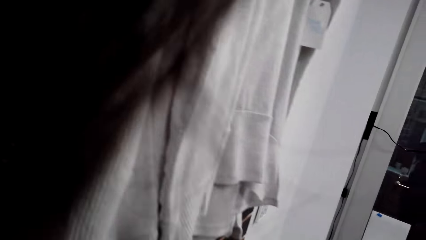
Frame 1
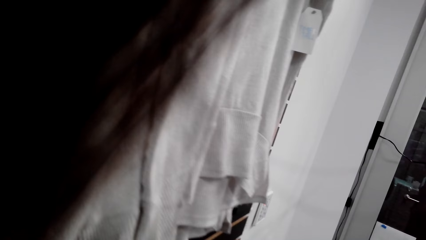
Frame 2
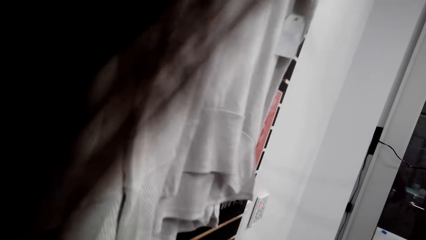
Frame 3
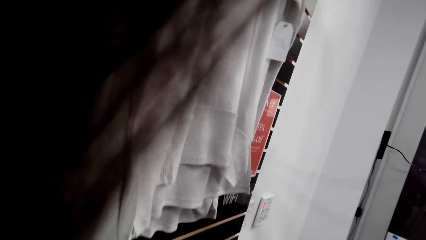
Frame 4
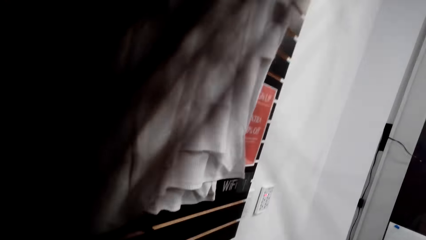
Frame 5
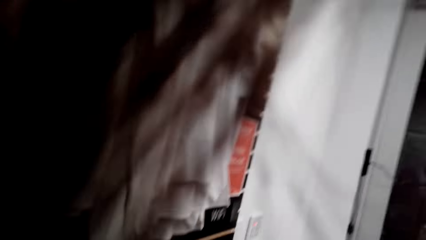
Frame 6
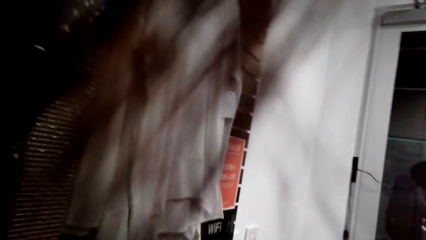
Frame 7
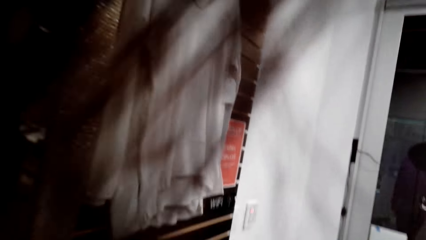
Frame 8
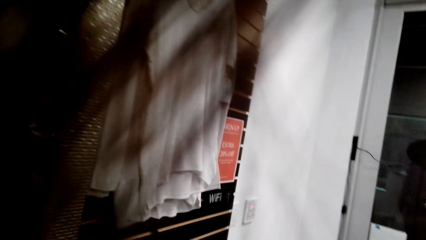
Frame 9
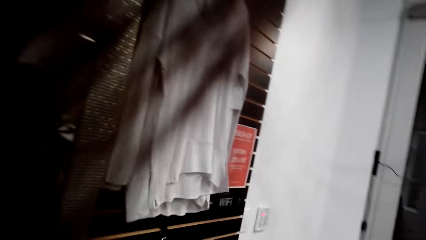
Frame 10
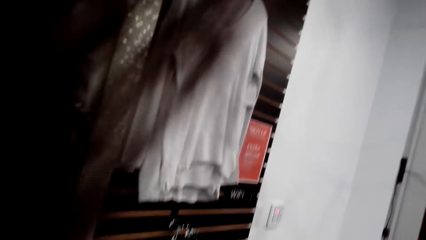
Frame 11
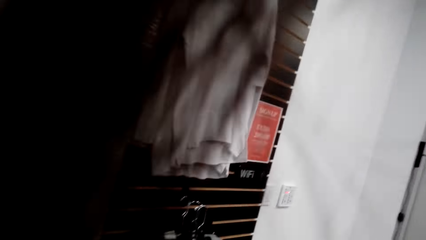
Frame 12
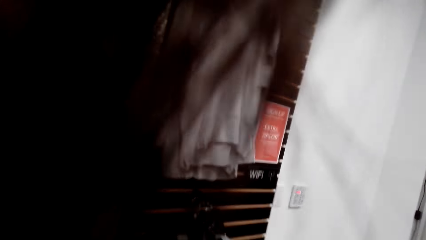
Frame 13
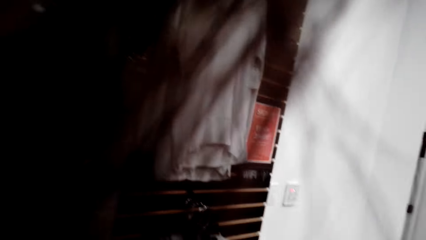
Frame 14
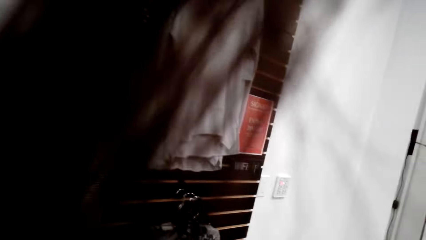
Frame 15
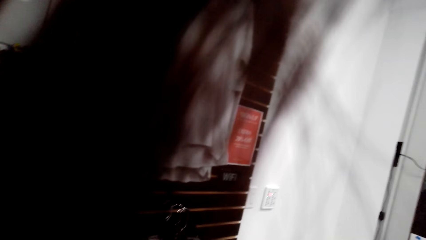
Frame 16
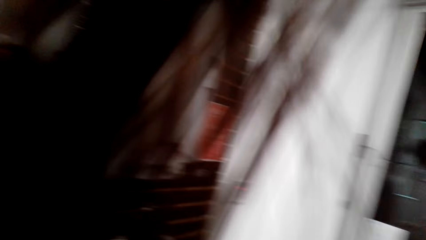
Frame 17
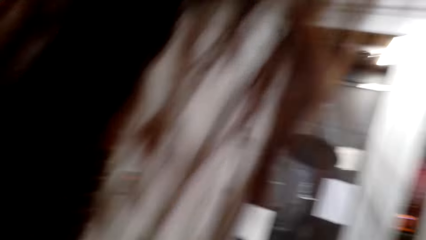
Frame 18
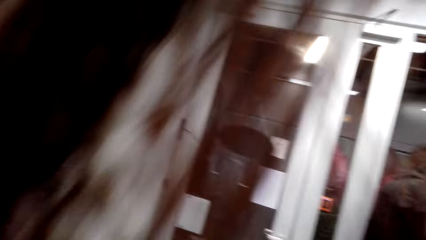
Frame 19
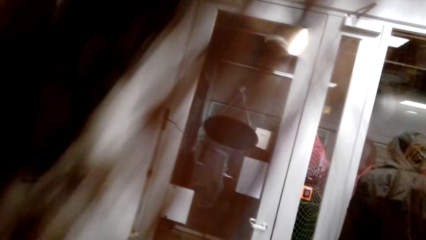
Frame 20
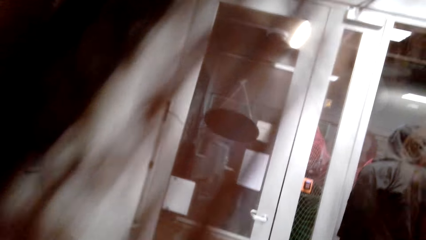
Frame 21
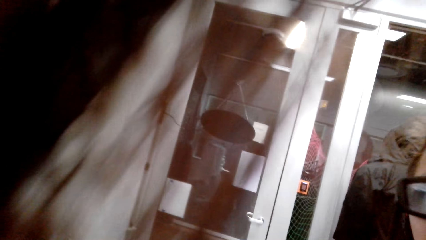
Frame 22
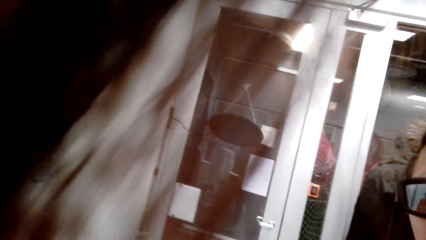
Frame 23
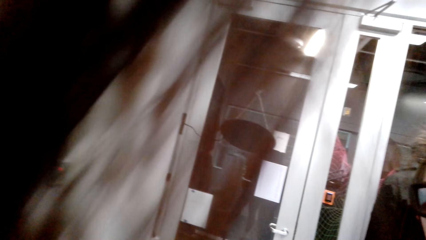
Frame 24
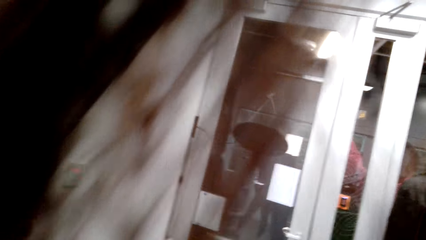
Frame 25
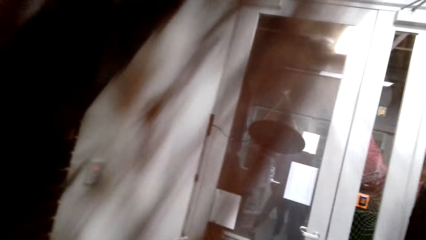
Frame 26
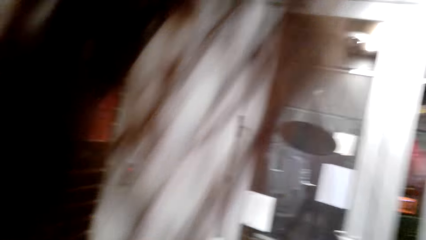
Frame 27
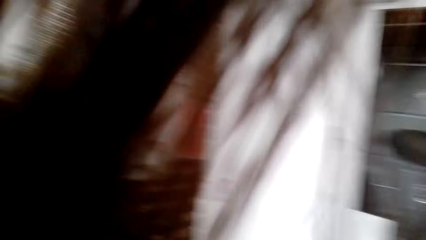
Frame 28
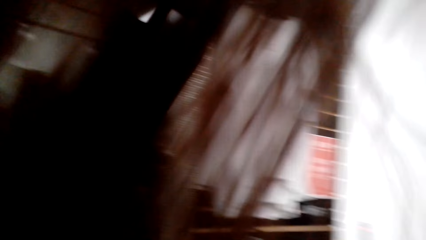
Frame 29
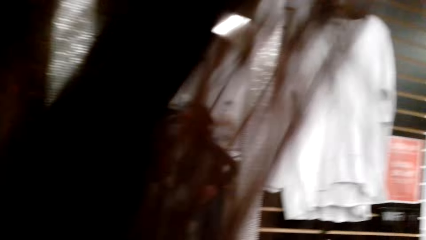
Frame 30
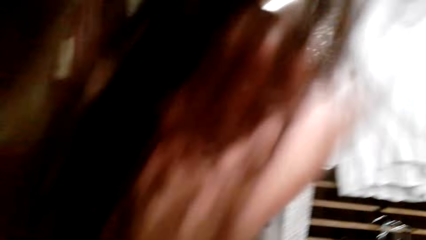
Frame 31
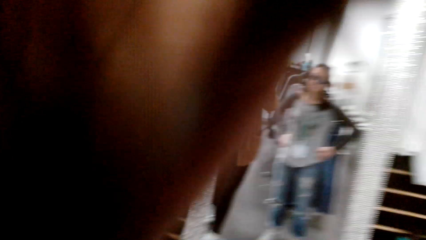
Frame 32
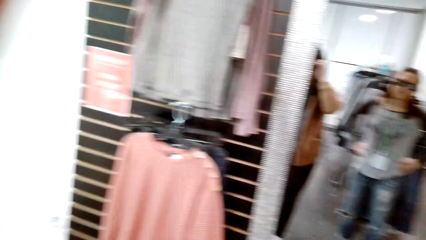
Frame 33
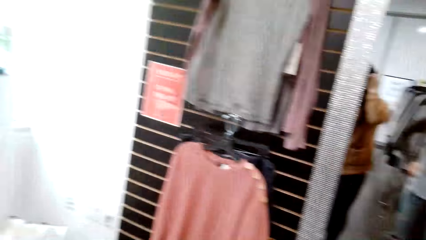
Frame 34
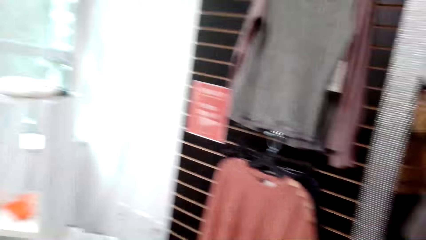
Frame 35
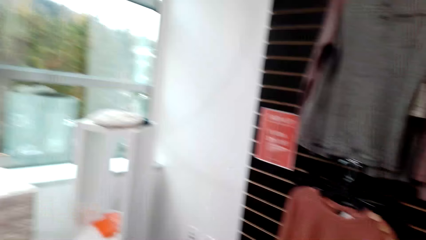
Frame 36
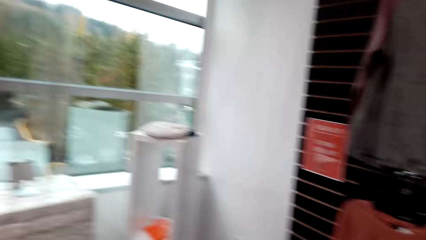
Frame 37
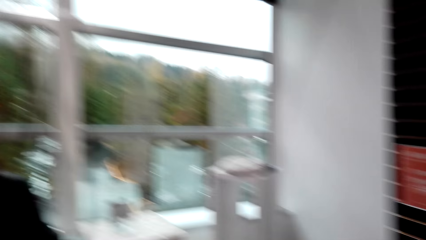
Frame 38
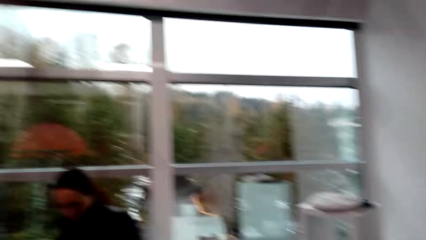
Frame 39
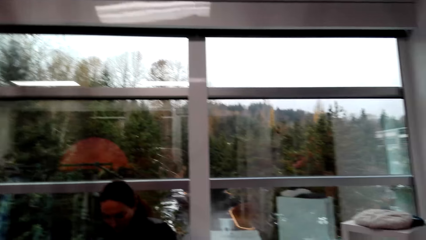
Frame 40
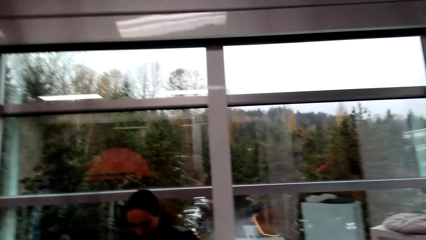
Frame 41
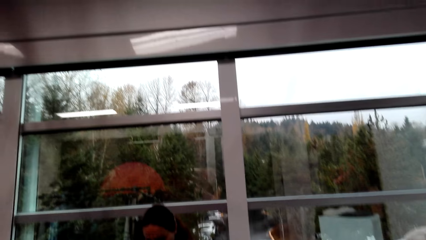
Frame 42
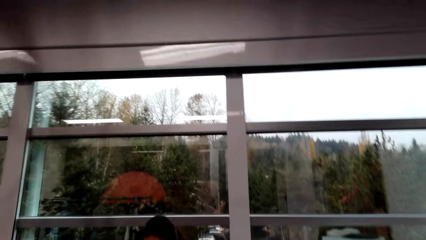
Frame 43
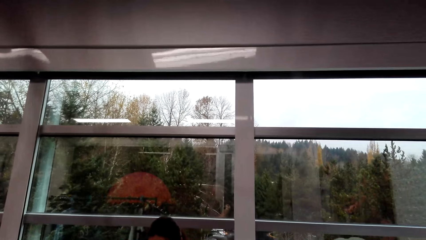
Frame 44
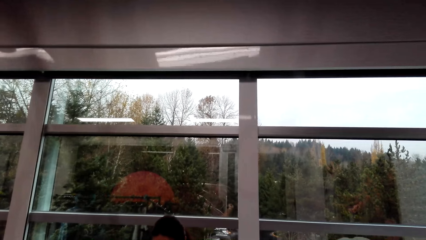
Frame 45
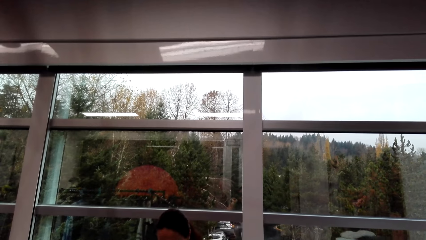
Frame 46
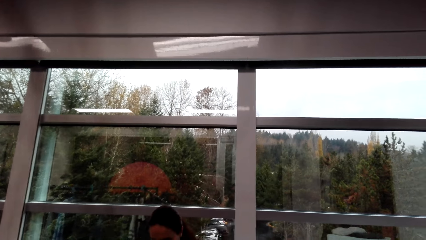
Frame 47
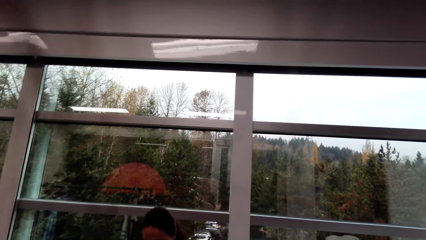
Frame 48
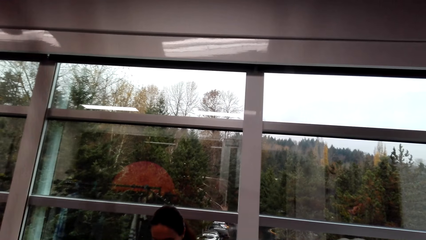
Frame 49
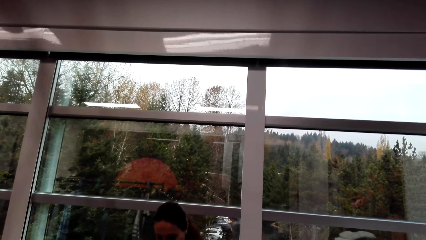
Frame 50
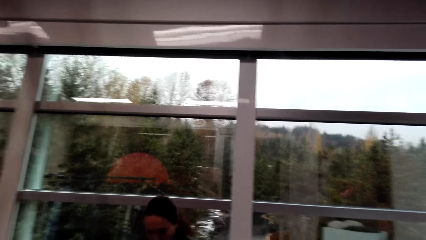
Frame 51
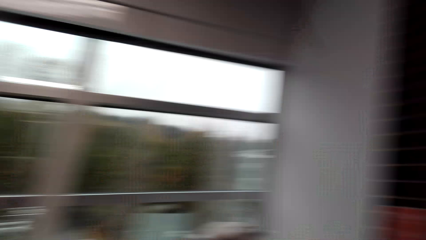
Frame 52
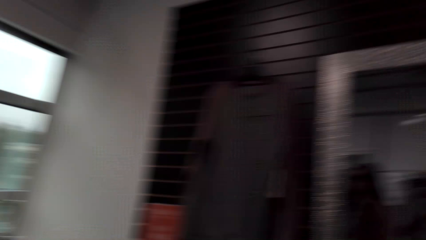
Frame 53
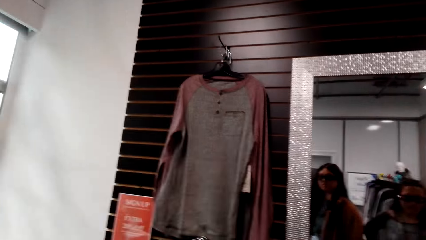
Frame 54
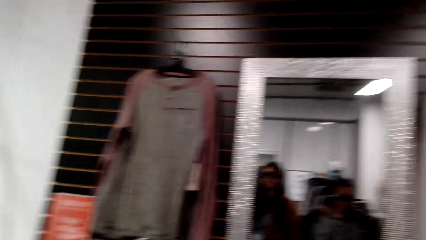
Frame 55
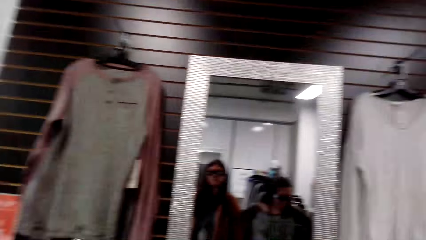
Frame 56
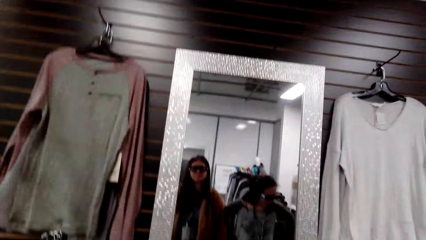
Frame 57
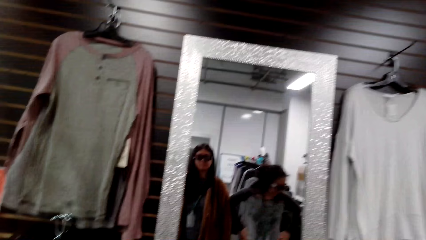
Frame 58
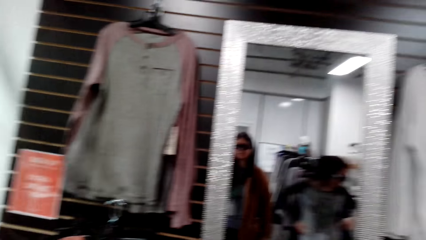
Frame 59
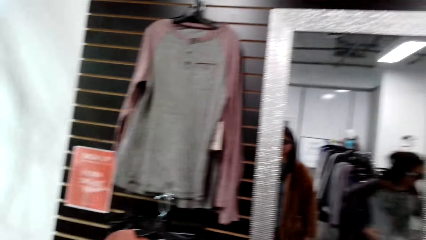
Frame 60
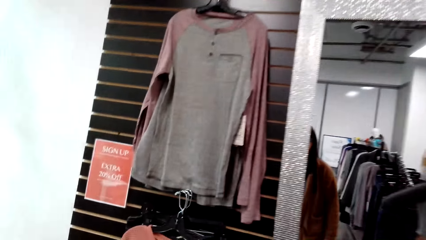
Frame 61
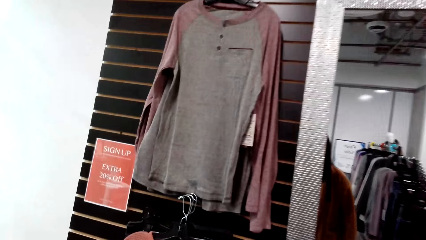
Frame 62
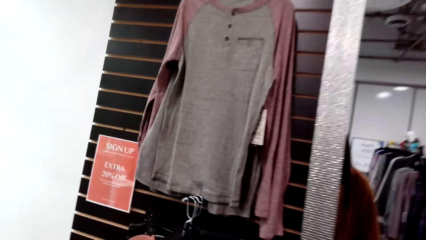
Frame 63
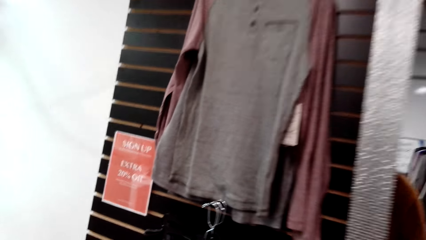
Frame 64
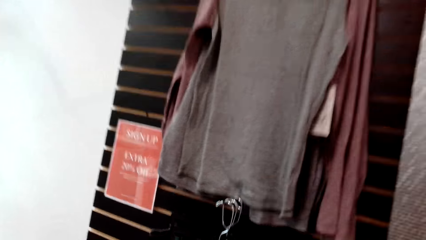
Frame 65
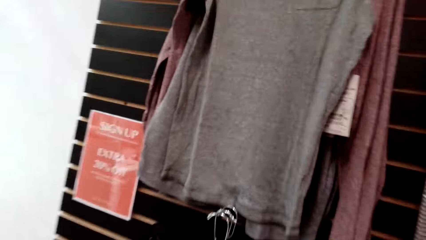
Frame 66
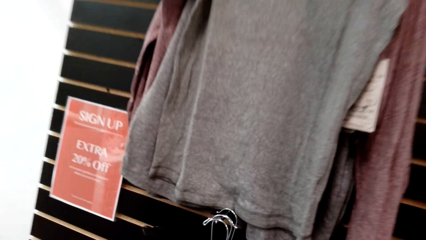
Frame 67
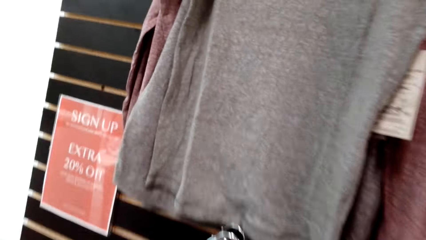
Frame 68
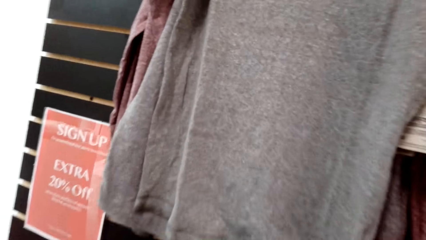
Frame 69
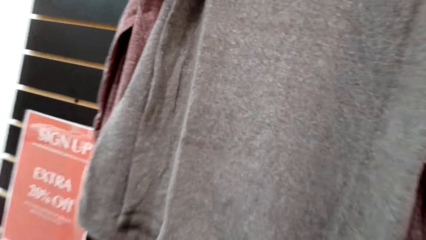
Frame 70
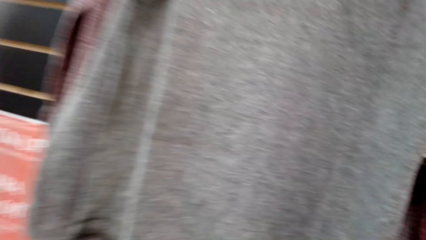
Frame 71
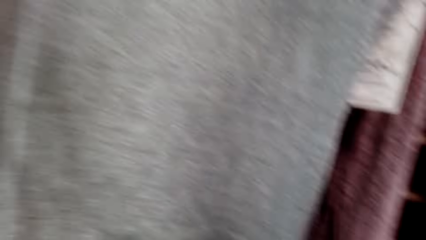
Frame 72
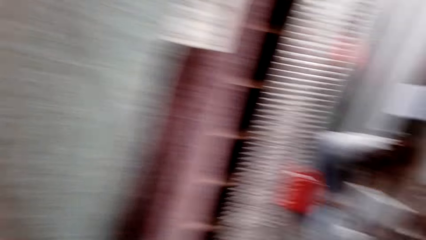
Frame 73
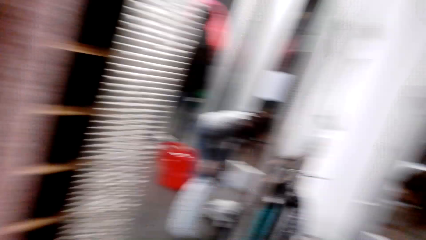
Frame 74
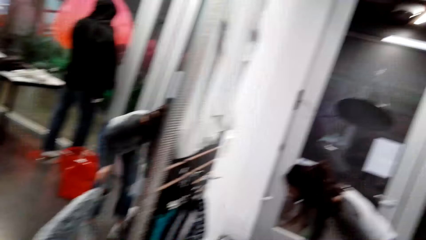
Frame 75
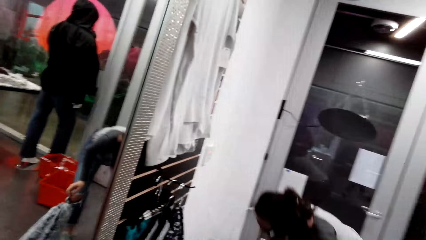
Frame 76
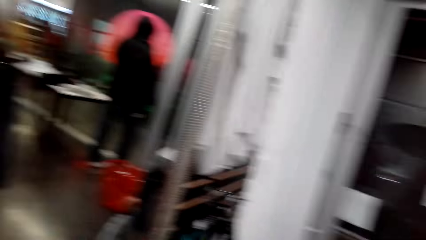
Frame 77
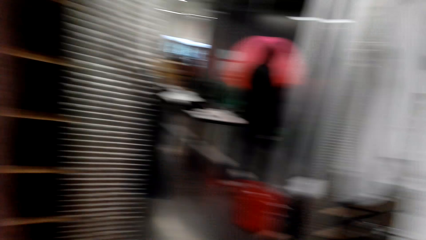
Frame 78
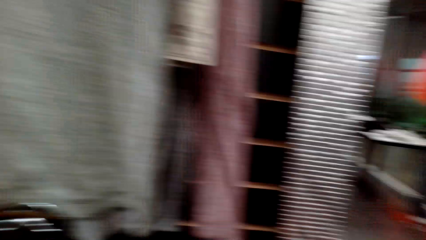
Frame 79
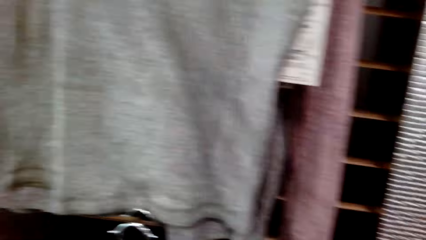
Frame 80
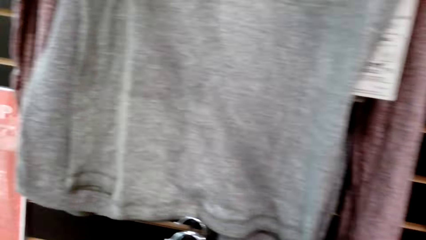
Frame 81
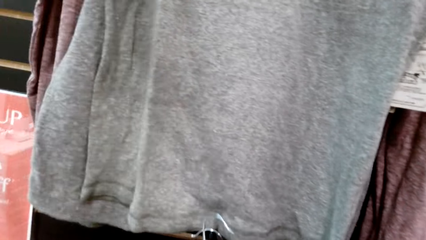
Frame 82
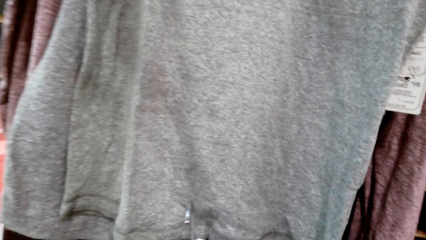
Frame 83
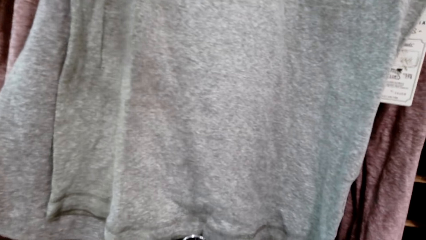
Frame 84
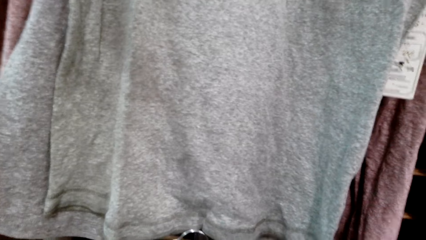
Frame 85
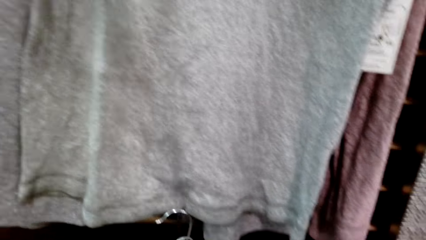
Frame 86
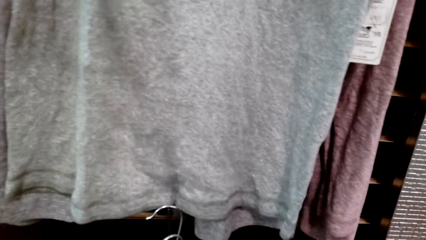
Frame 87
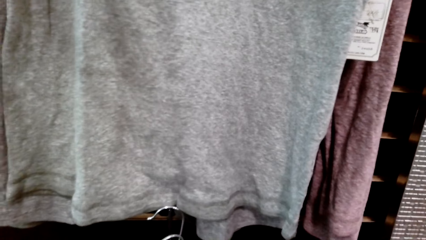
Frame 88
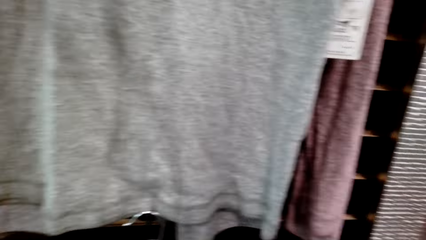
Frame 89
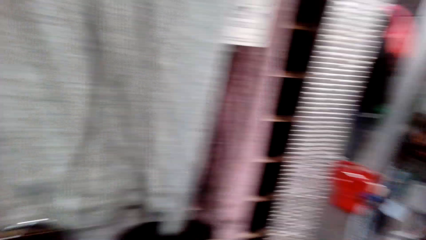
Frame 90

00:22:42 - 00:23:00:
The camera wearer hangs the cloth. She looks around. She looks around. She hangs the cloth. She picks a shirt on the wall hanger. She moves her body.
